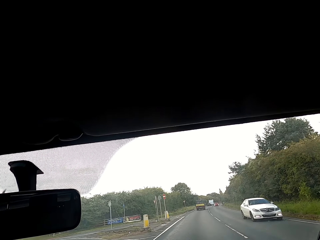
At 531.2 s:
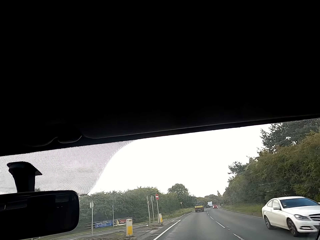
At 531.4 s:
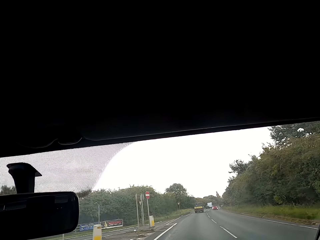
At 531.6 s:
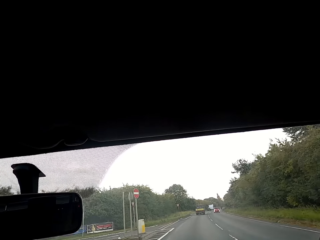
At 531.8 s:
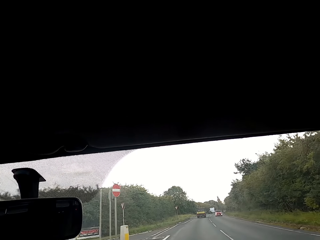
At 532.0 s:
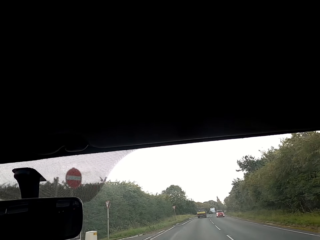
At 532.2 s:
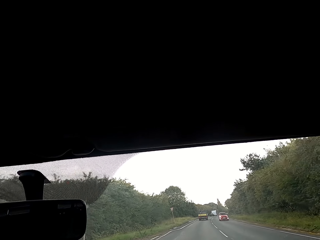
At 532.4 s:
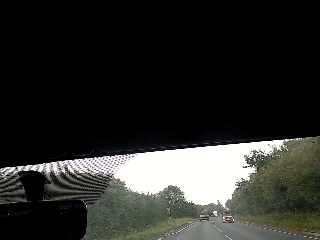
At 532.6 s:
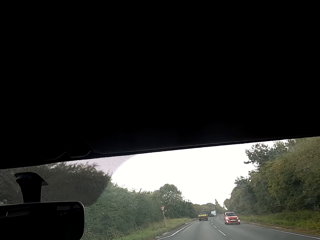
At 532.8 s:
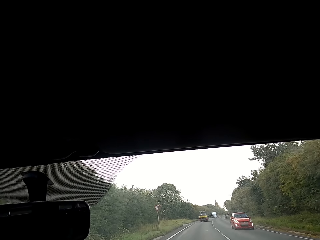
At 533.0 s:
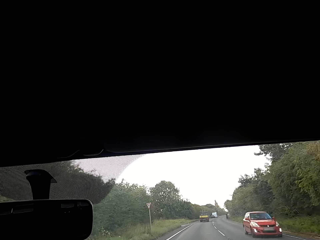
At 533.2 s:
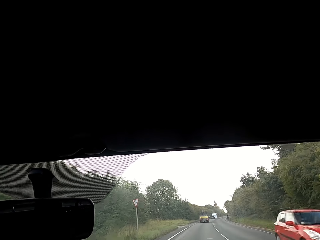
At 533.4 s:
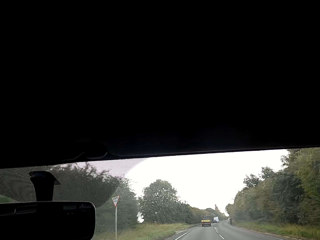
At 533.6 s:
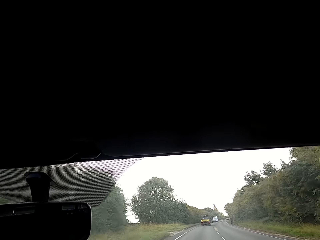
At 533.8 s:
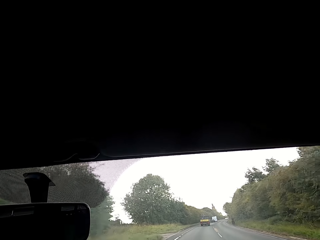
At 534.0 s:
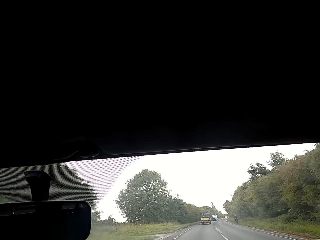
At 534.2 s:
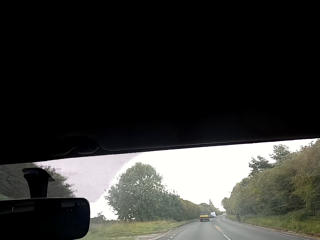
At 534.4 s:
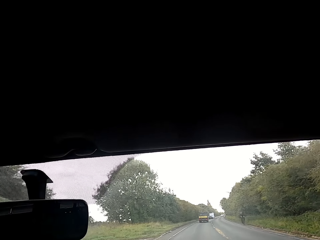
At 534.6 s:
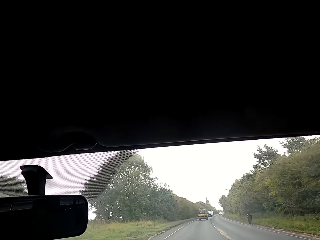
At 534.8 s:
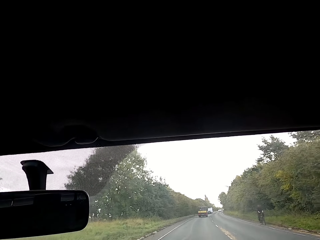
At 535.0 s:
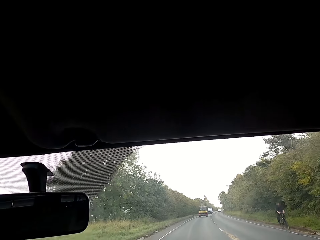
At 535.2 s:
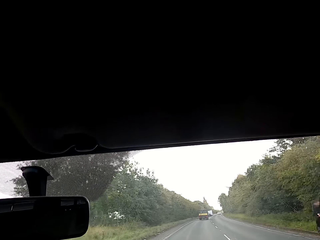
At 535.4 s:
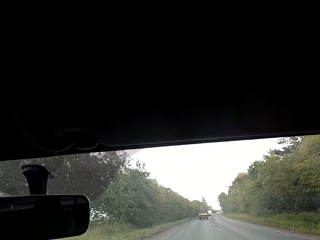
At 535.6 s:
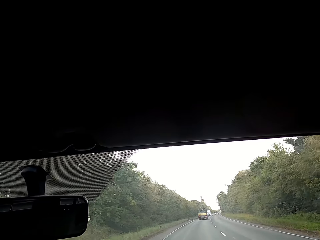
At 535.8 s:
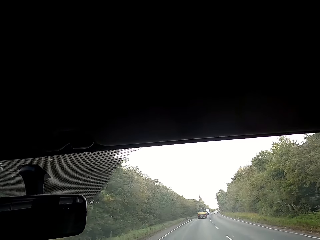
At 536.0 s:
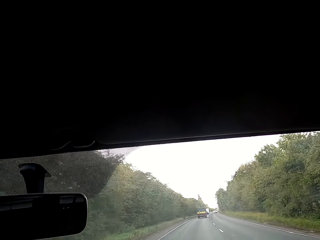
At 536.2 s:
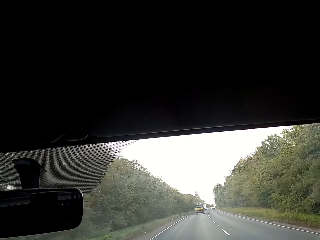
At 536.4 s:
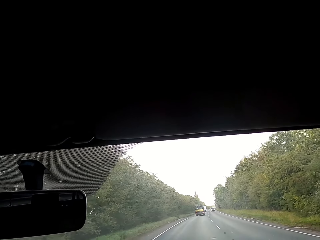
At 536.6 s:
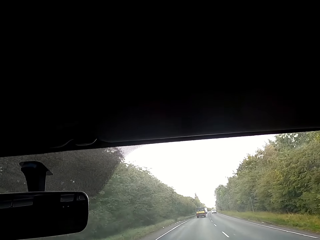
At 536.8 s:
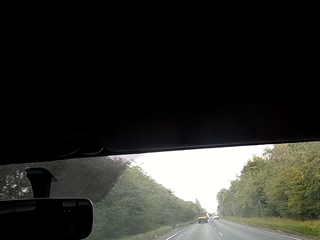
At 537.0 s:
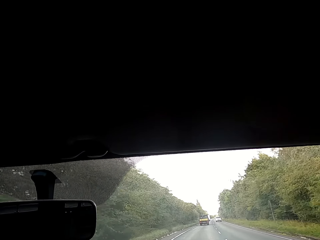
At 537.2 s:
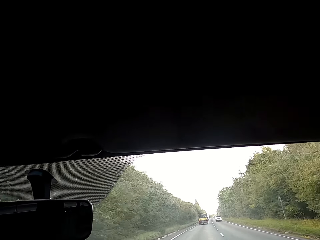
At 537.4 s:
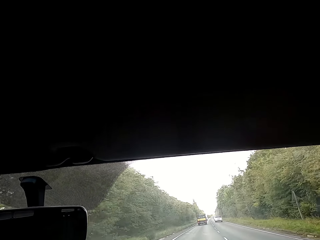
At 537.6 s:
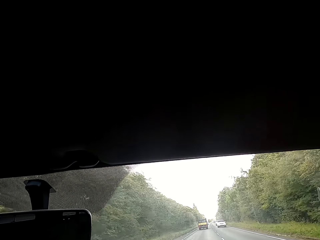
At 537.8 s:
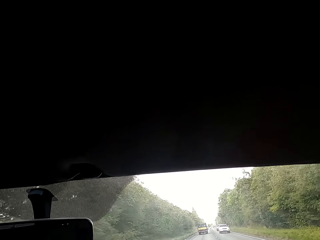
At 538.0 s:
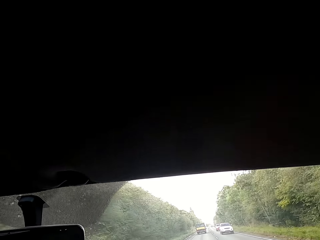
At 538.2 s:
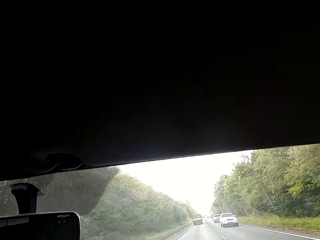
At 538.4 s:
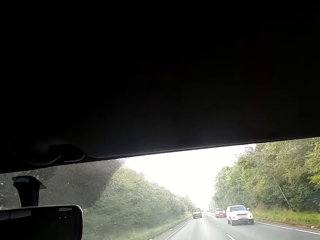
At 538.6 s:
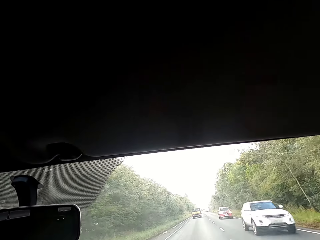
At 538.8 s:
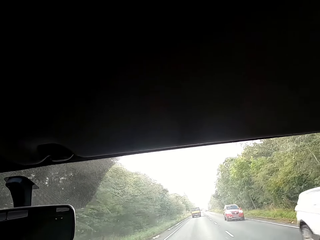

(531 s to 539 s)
The camera wearer drives past a cyclist.

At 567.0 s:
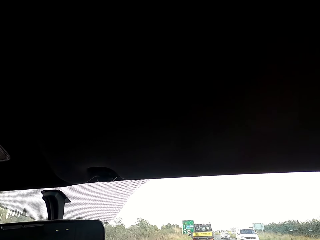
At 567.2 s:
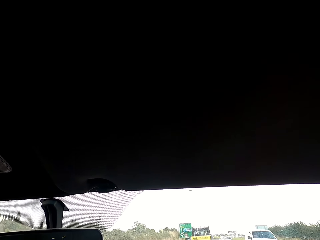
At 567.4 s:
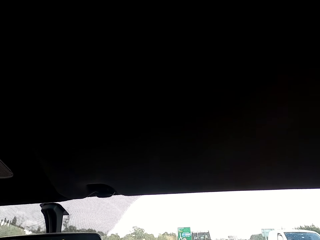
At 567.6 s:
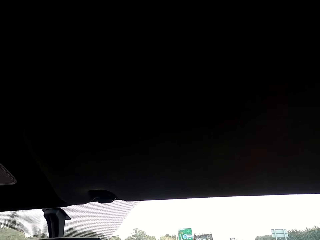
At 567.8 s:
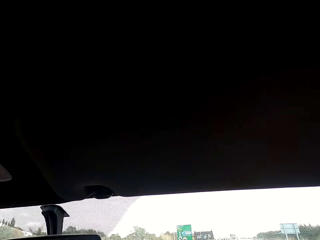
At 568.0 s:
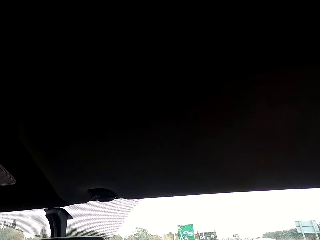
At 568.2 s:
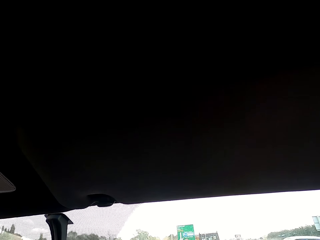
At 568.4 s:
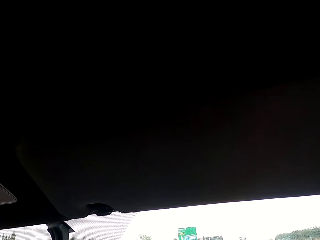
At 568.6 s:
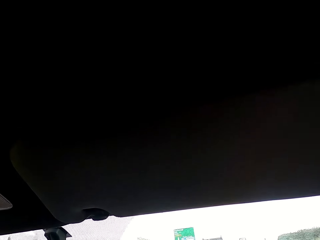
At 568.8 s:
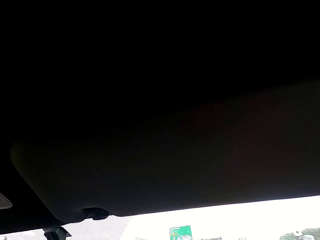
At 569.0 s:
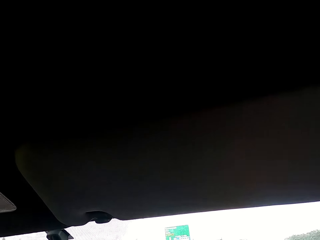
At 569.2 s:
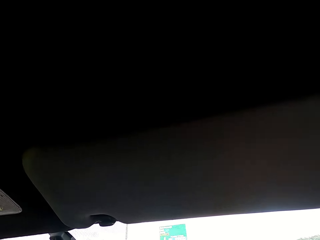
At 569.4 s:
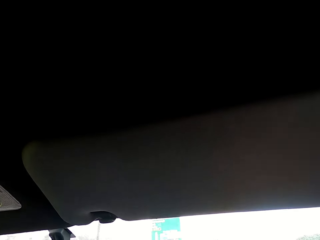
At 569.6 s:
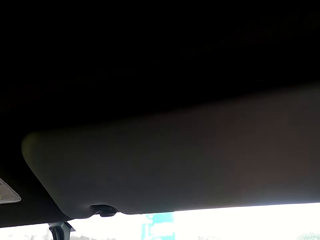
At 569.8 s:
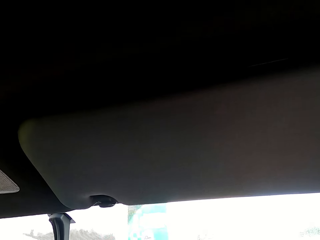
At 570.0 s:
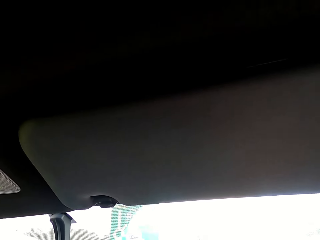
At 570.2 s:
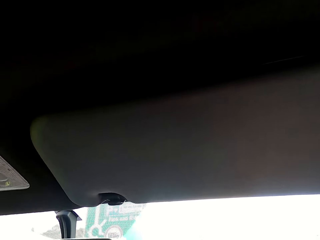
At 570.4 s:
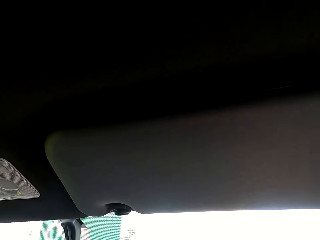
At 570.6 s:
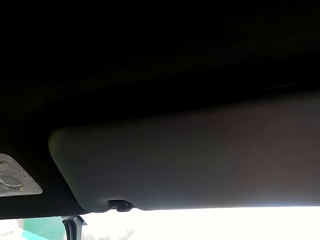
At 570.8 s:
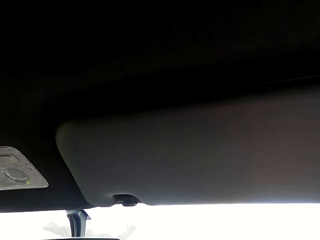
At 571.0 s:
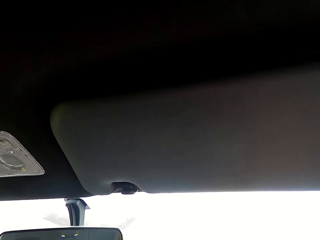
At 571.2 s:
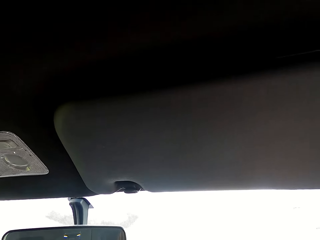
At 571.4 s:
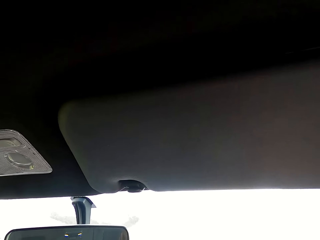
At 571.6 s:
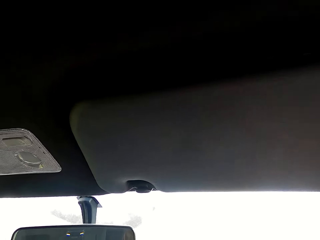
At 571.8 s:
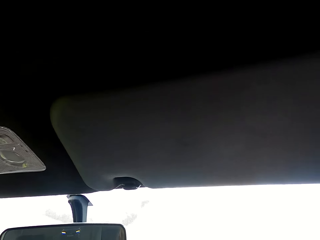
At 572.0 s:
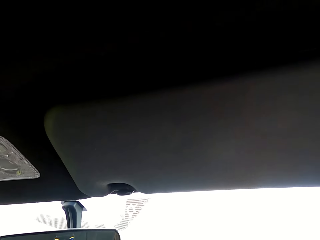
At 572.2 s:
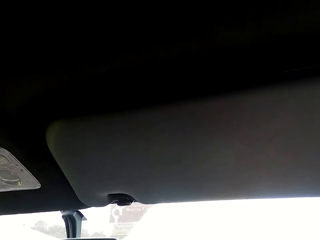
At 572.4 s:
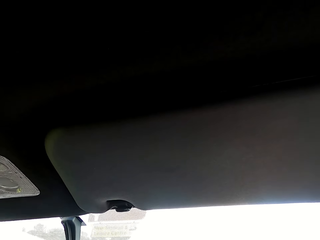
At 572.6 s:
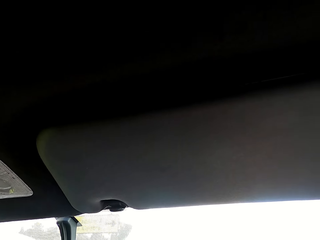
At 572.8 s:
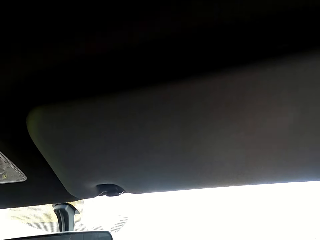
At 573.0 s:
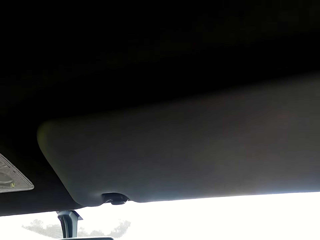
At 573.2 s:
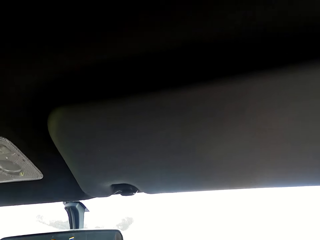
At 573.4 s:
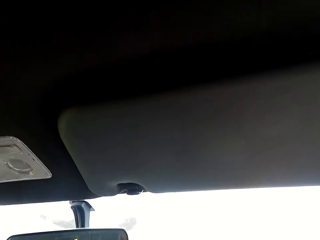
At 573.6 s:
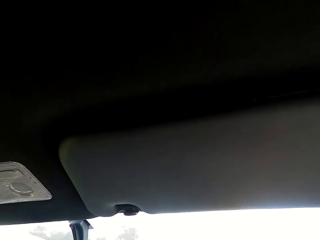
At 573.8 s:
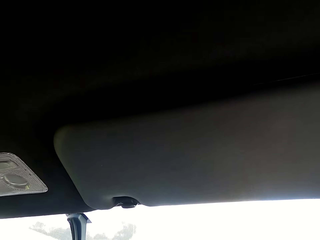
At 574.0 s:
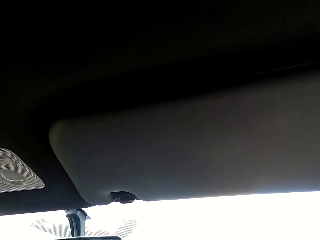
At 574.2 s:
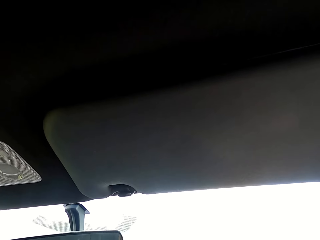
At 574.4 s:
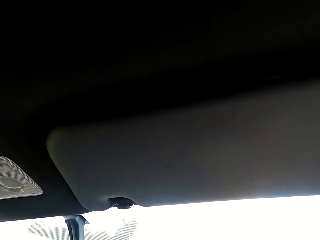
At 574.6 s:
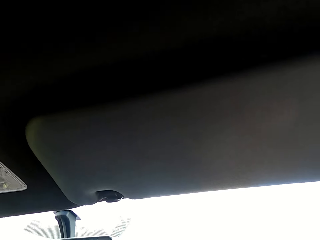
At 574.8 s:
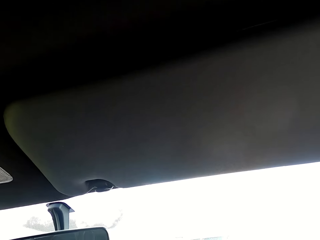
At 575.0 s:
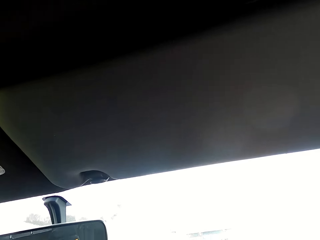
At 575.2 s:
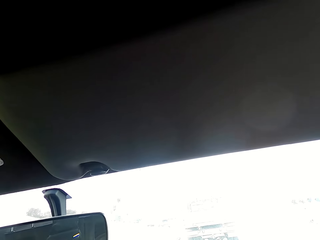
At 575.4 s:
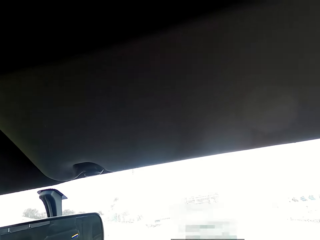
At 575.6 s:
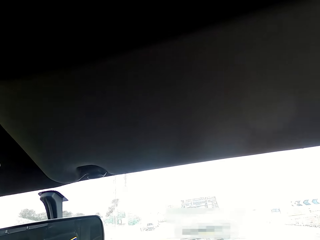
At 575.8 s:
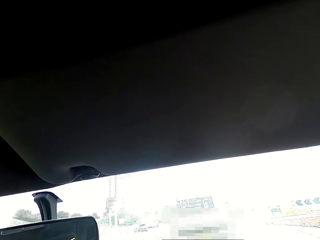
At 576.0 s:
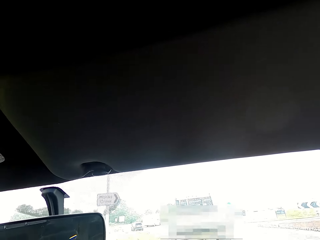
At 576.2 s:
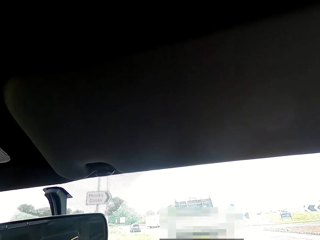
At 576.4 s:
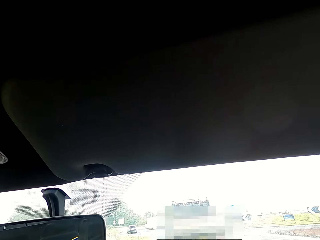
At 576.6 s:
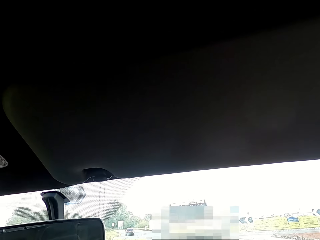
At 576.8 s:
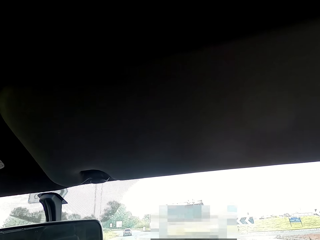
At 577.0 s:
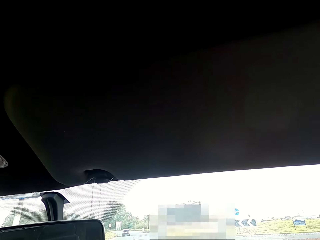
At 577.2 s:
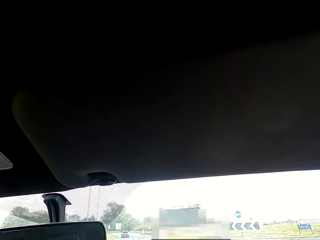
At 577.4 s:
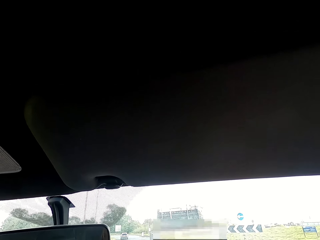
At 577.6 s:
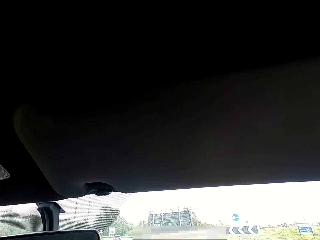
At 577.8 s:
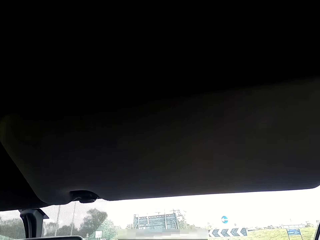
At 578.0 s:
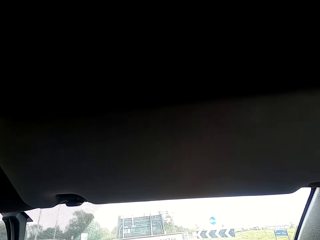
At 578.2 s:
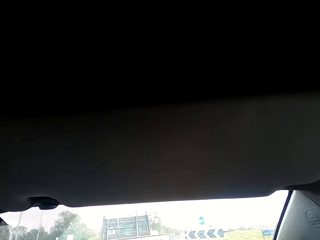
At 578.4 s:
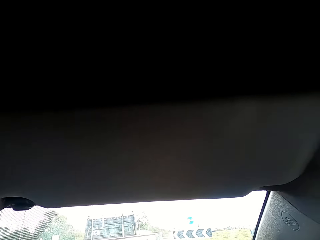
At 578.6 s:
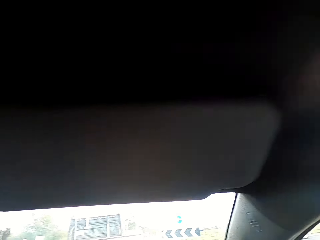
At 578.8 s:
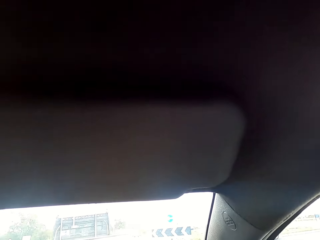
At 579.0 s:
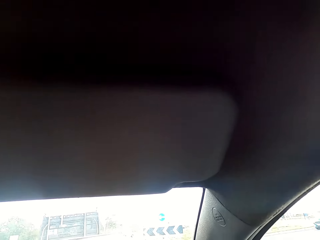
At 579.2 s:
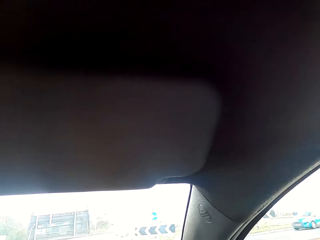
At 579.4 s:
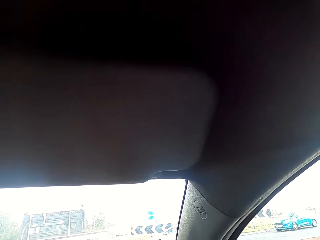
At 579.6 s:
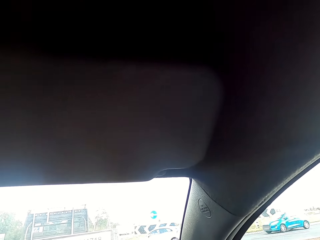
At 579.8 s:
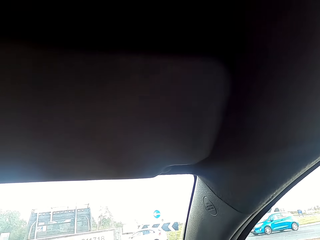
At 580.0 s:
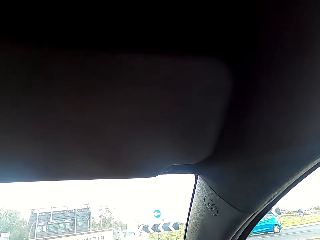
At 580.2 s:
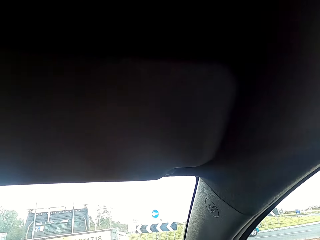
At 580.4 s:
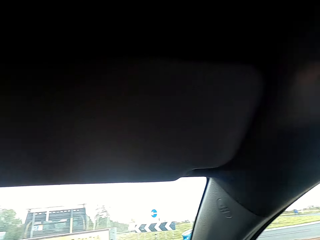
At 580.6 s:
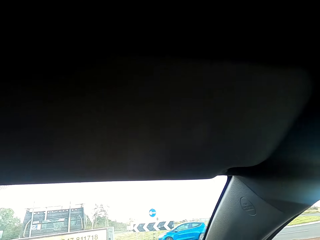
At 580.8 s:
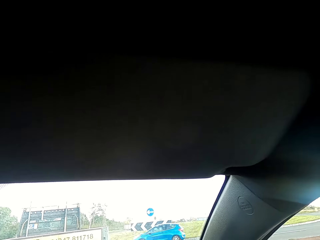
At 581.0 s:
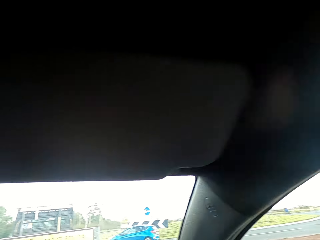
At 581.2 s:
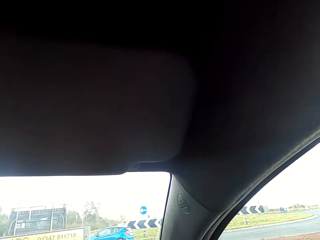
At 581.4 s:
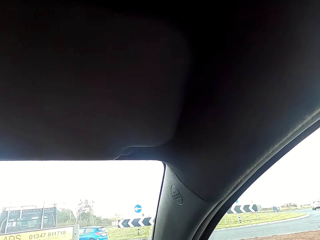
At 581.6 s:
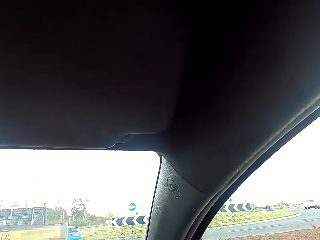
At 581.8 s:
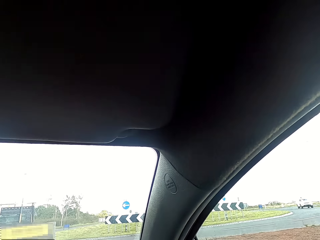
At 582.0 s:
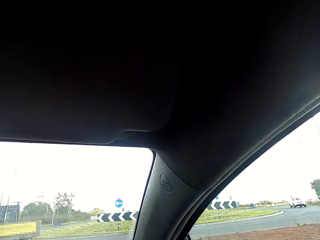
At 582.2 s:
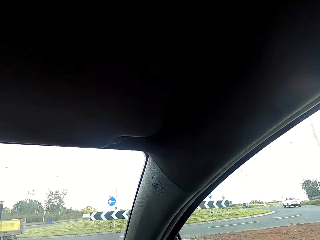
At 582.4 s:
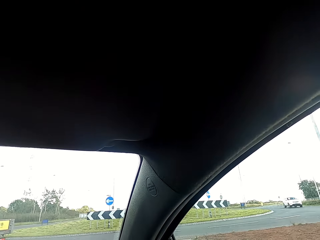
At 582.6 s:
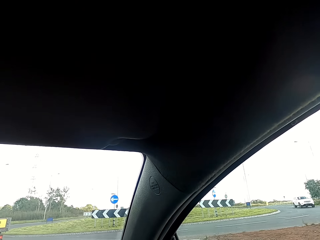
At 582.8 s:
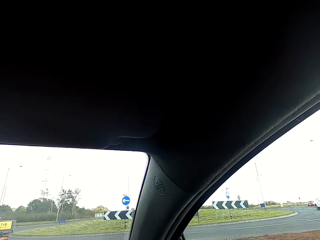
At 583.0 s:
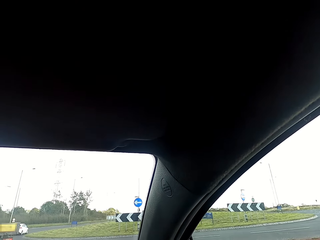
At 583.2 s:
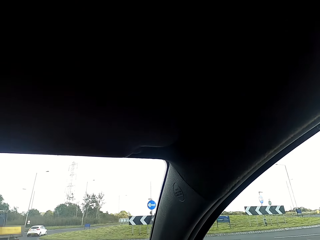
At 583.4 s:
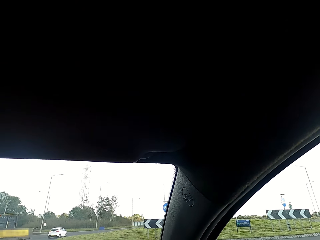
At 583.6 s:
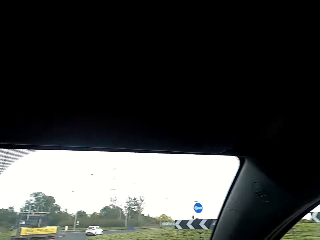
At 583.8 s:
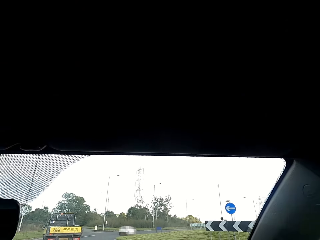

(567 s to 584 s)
A white van drives past the camera wearer. A white car drives past the camera wearer. A blue car drives past the camera wearer.
